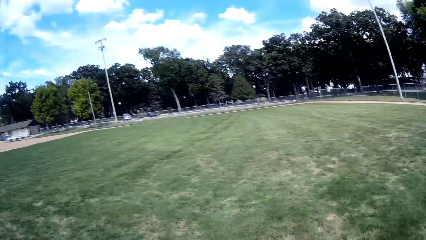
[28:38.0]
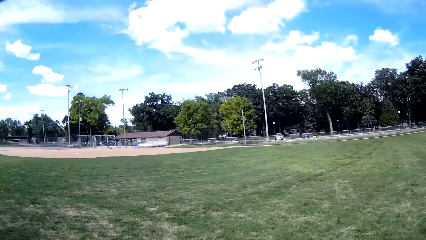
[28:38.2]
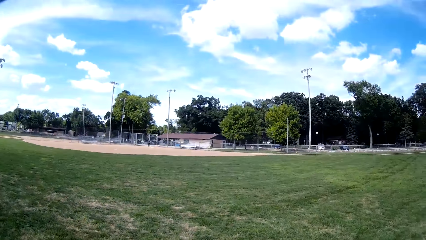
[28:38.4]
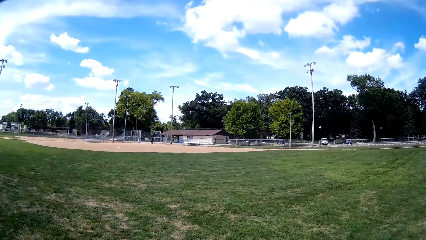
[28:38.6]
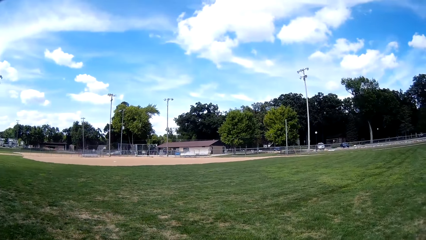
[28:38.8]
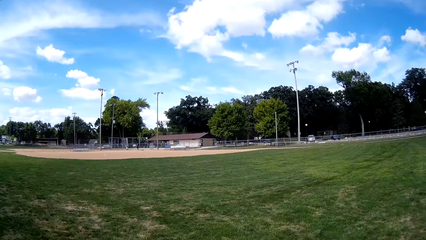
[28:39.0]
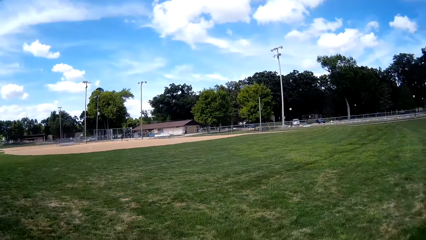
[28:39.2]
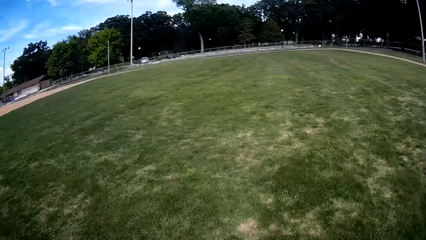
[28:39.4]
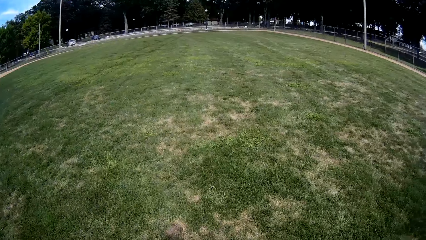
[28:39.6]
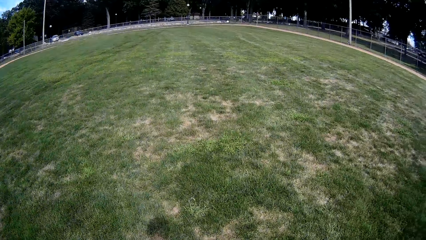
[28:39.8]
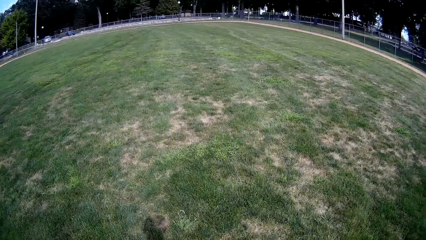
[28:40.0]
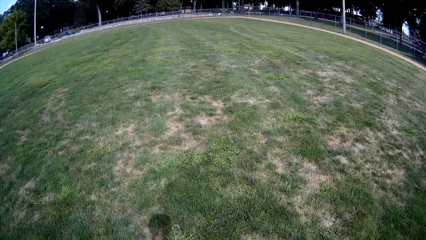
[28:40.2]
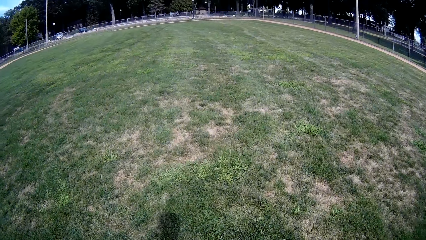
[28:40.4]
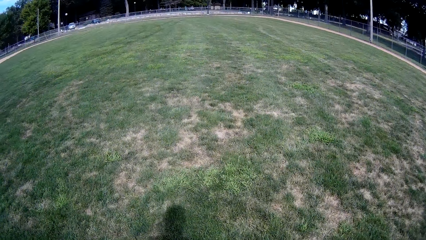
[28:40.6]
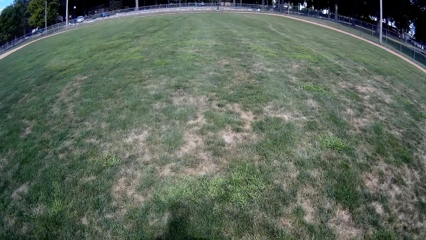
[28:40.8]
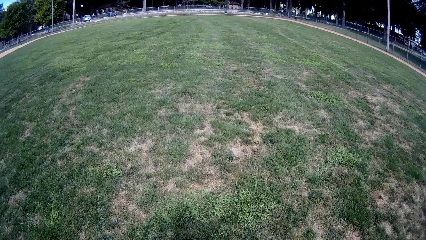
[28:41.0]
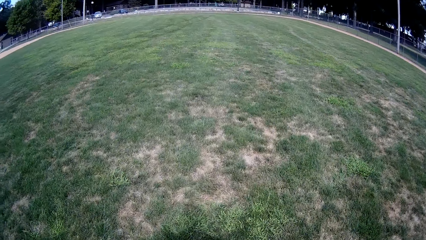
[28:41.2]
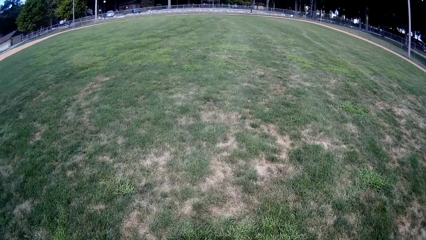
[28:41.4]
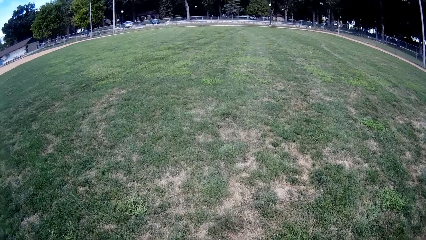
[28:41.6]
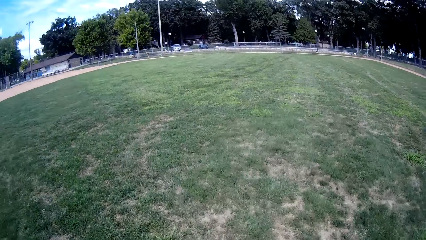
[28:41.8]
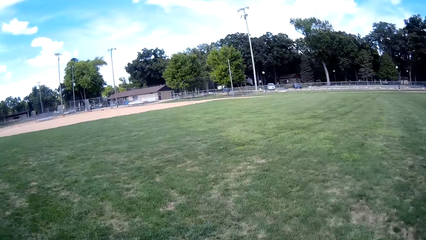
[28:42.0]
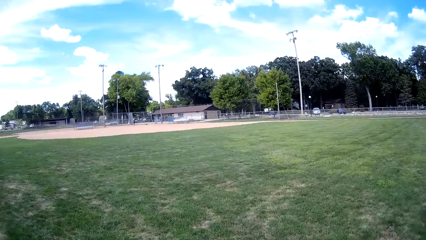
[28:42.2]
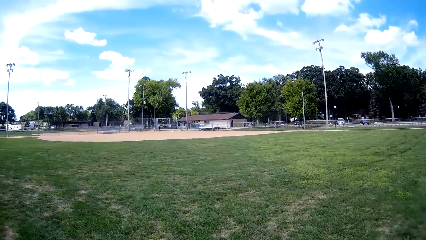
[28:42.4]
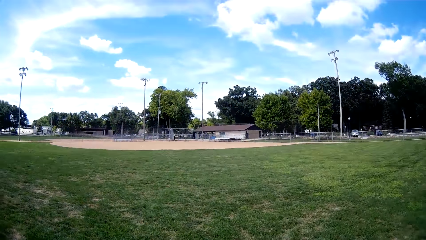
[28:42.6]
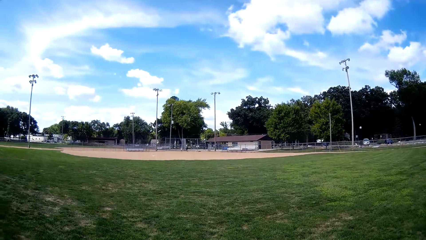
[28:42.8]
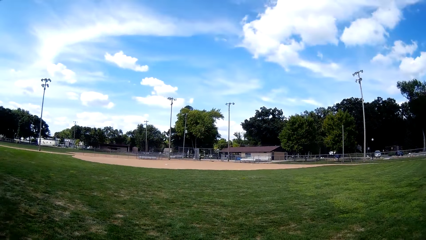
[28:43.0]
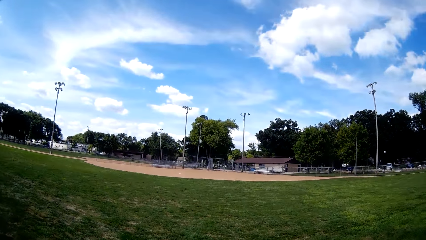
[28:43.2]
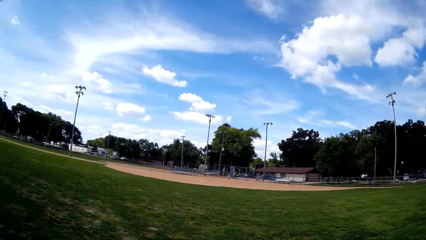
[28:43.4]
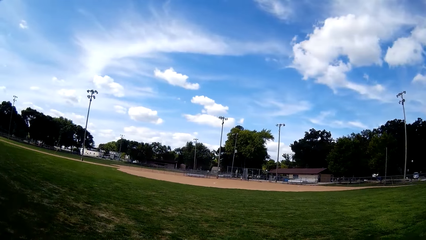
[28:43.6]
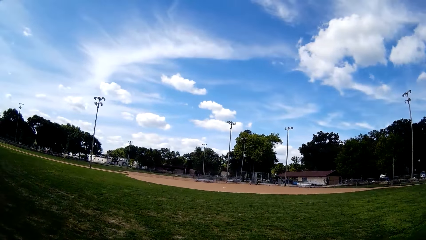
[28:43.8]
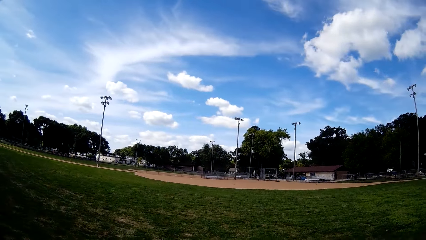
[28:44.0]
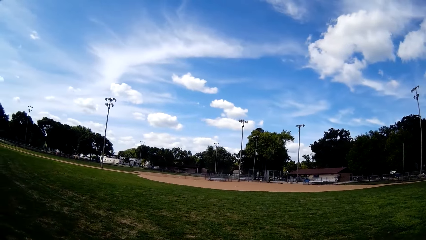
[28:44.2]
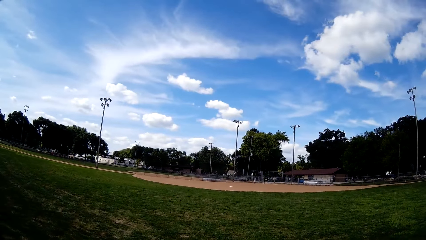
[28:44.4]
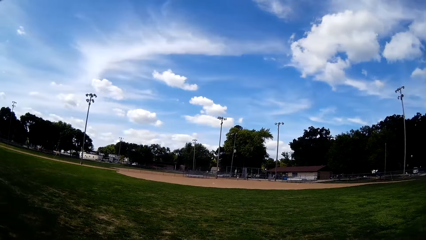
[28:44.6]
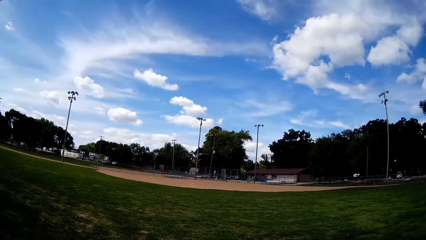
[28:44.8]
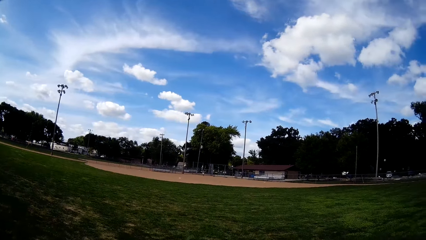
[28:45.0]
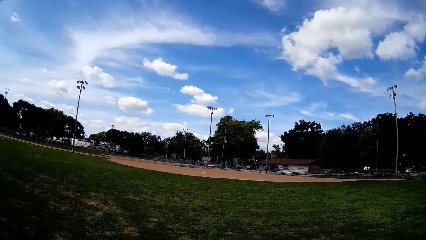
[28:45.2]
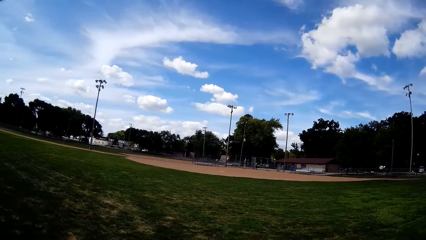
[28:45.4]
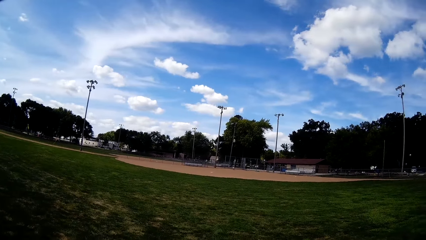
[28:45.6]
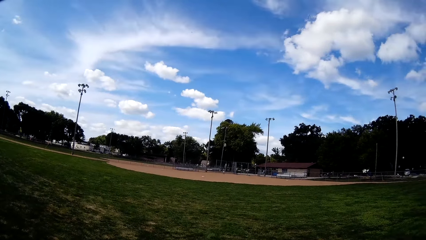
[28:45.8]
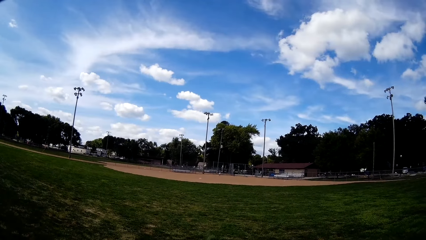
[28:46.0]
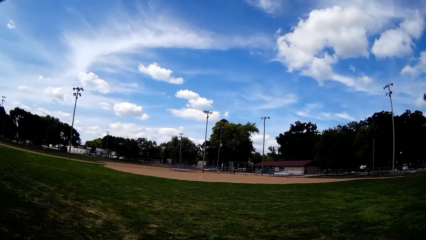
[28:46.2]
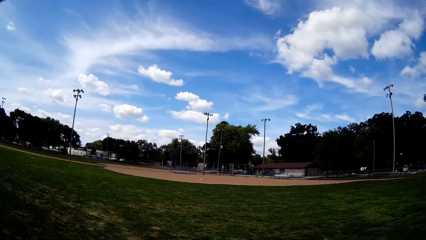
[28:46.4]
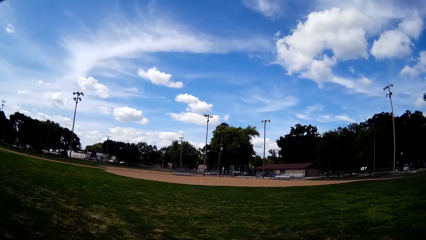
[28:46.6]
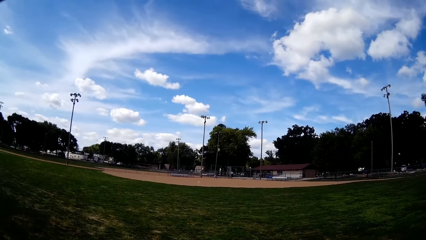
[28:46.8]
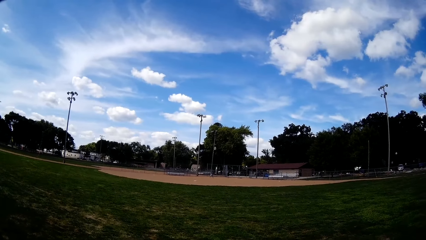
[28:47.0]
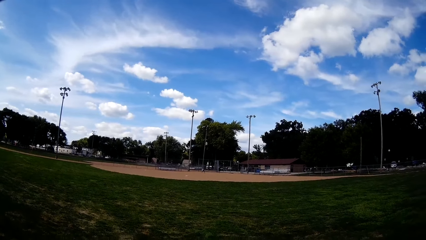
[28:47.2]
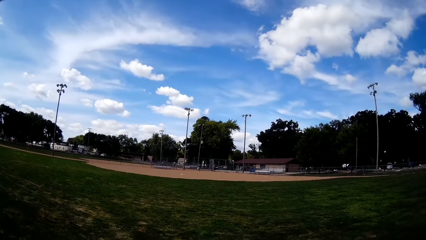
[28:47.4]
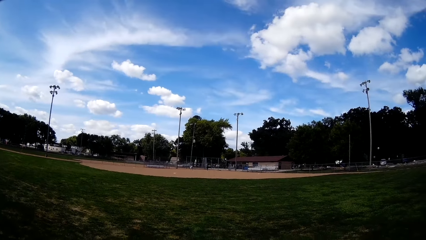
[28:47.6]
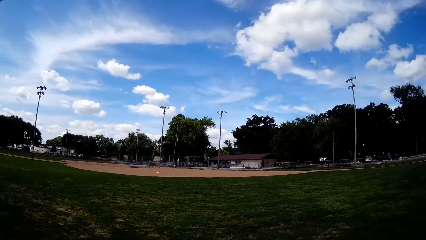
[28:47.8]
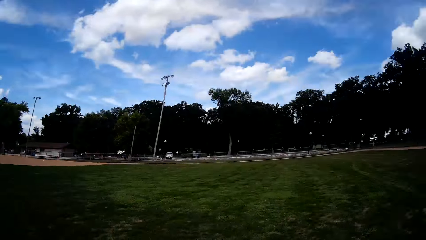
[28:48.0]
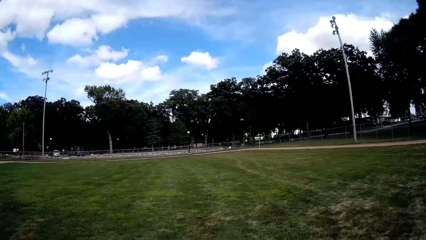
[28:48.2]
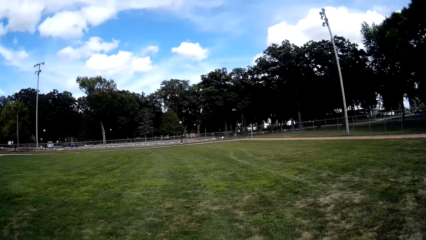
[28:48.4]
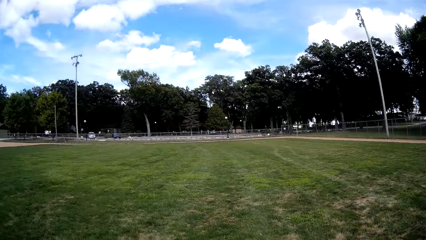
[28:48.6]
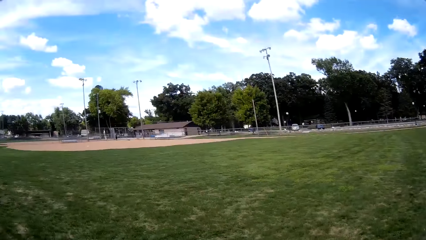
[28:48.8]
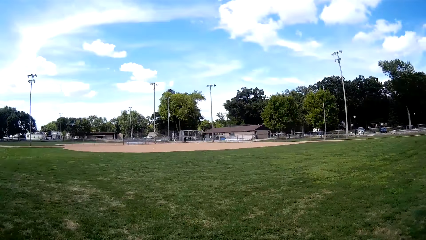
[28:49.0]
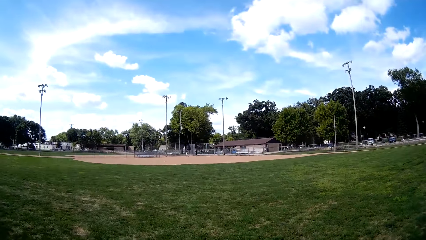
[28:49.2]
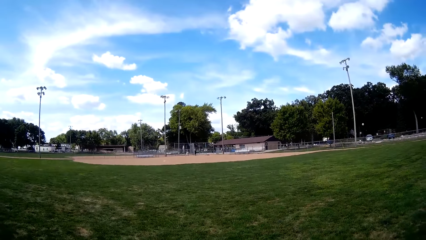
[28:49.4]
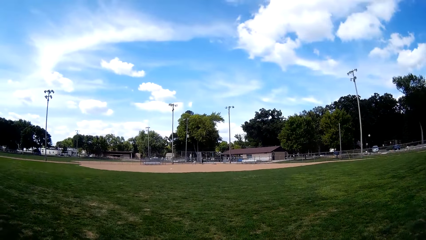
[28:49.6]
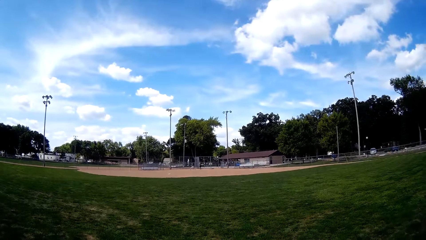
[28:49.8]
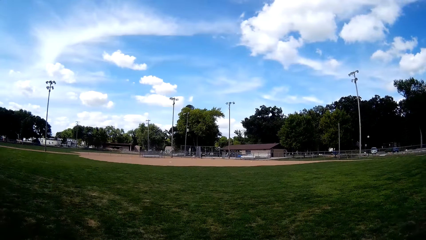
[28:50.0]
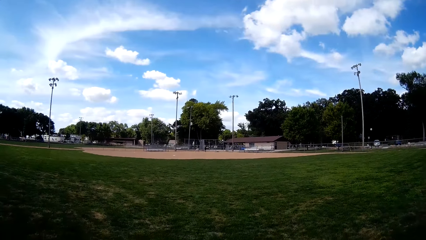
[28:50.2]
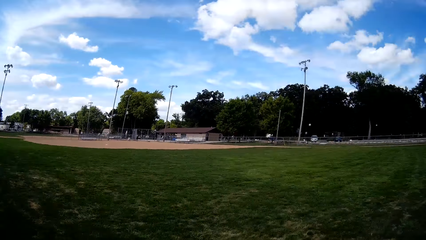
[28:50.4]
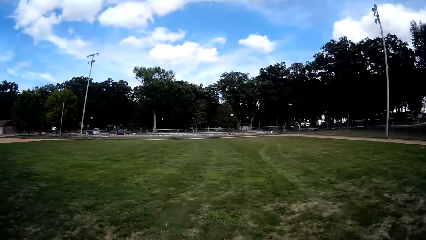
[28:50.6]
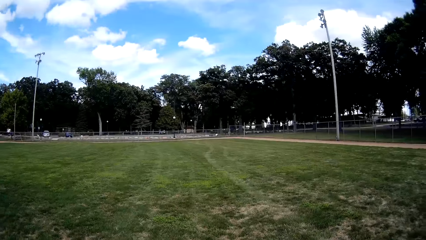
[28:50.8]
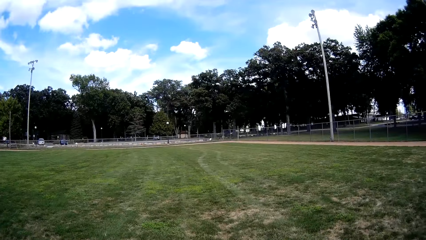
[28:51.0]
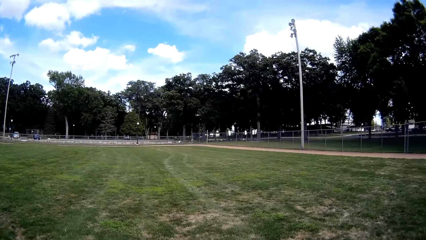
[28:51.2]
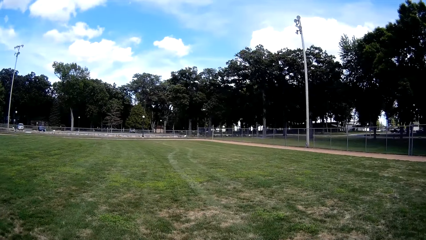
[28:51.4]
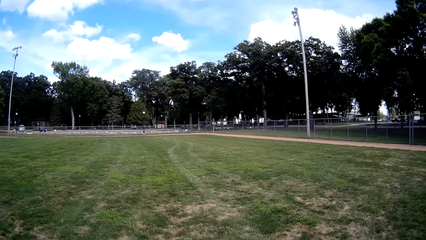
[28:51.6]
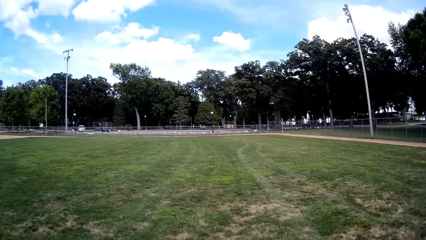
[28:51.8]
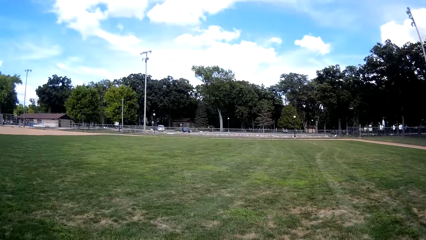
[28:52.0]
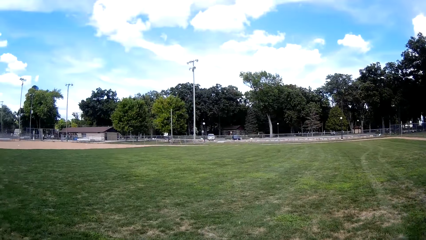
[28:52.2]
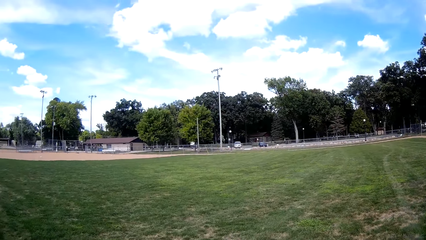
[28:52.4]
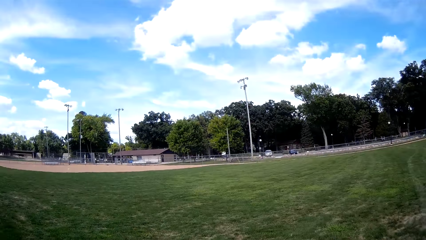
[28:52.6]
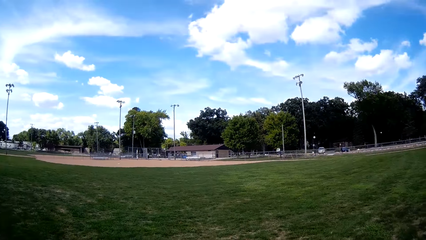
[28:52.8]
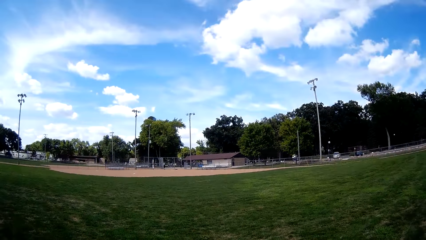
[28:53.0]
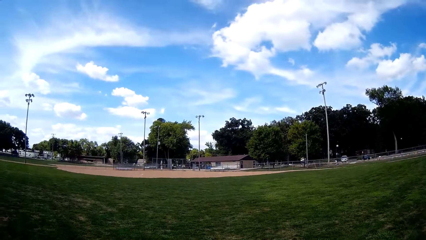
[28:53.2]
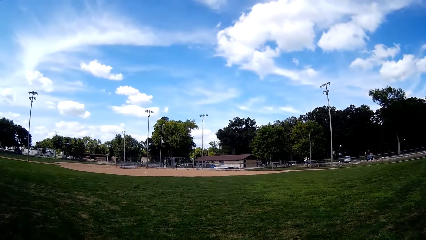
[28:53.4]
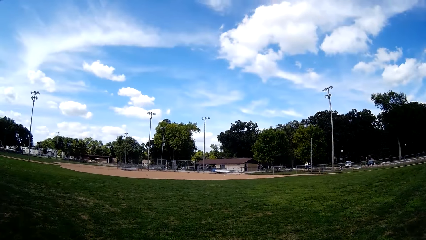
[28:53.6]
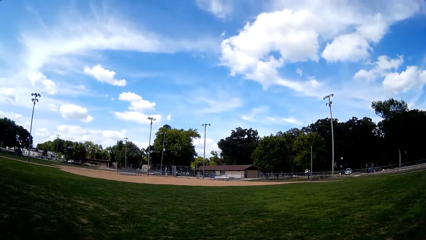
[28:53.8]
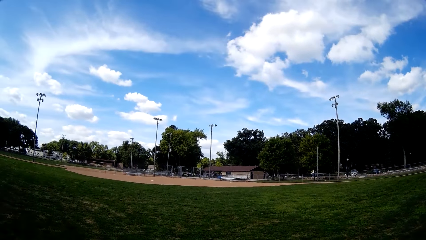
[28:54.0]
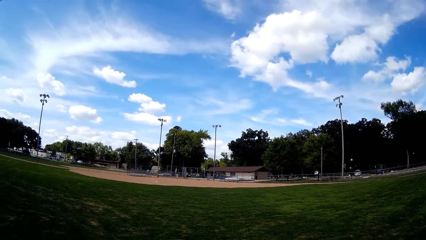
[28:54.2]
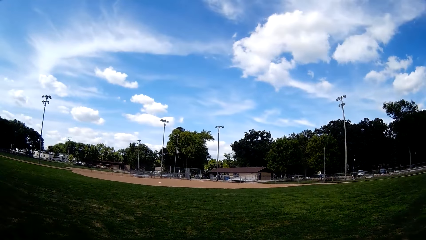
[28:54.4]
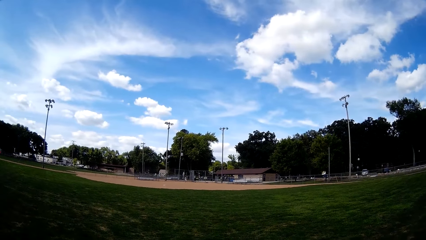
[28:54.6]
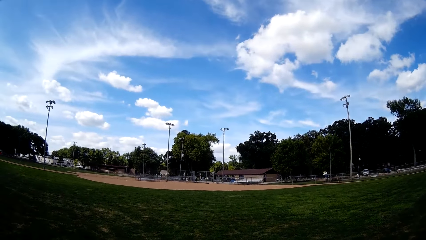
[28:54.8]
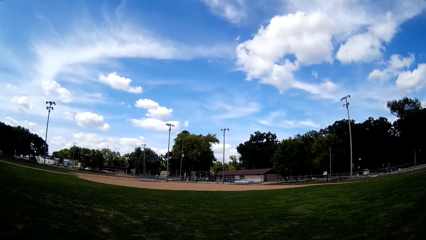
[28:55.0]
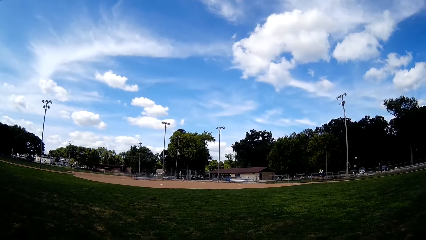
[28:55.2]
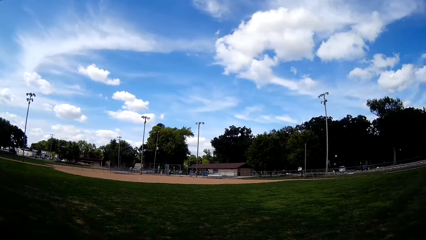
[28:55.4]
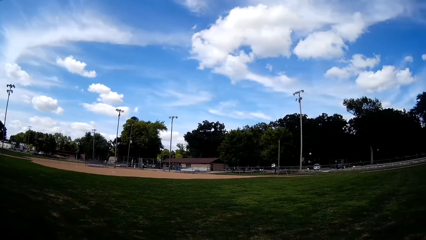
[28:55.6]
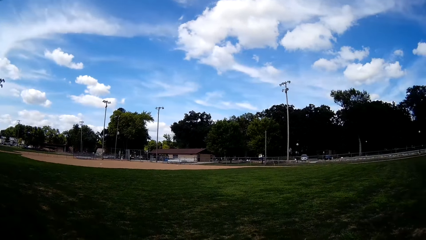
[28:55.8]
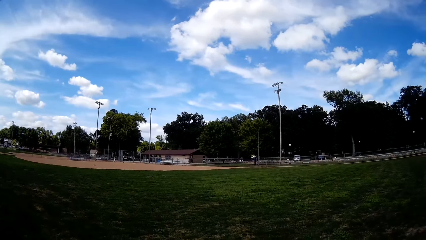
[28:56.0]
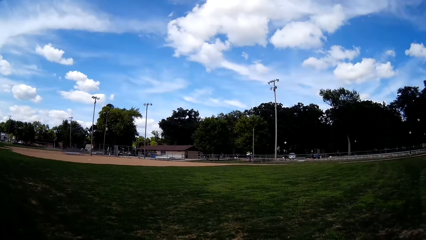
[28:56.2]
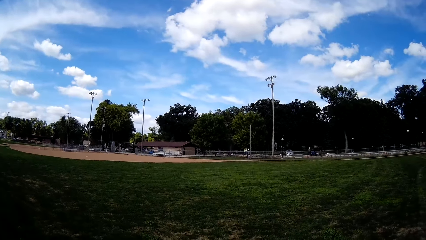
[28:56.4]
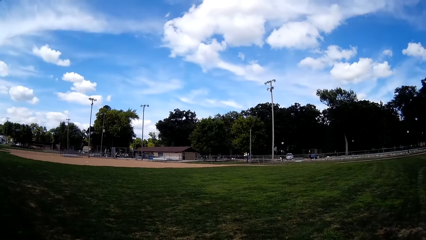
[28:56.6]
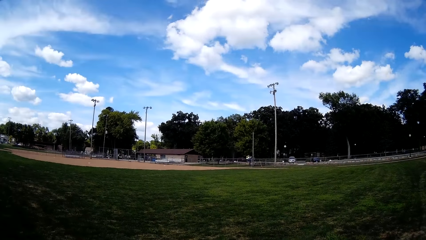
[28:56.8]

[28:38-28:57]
The camera wearer turns around. A man walks on the playing field. The camera wearer walks on the playing field, looks behind them, and continues walking. The man walks on the playing field. The camera wearer looks behind them and looks around the field. The man walks on the playing field. The man walks on the playing field again. Another man walks on the playing field.
